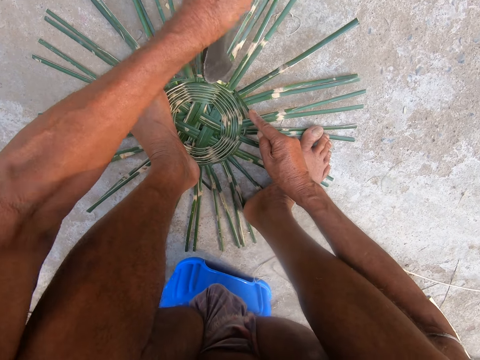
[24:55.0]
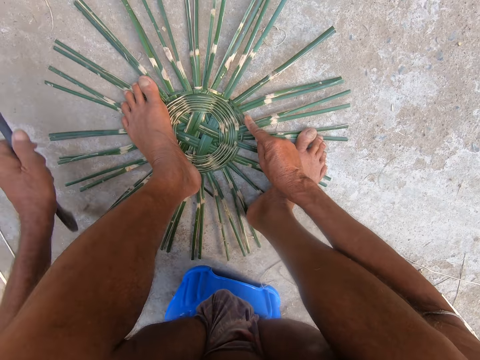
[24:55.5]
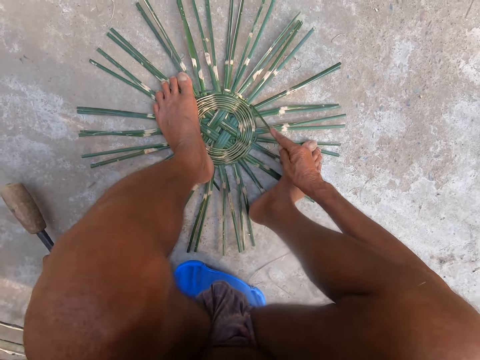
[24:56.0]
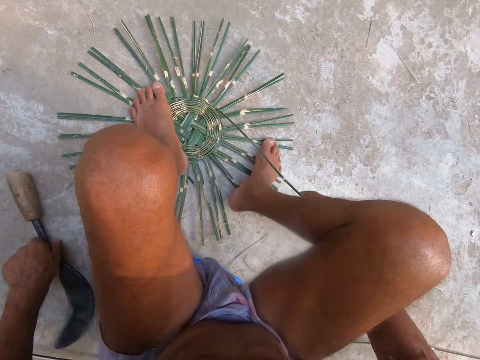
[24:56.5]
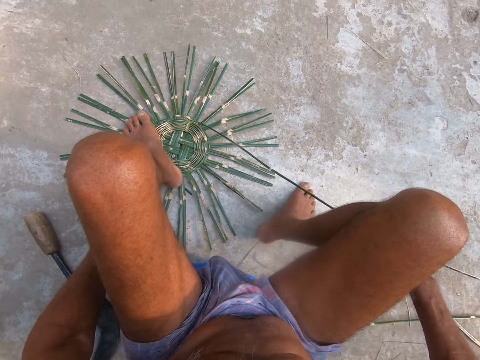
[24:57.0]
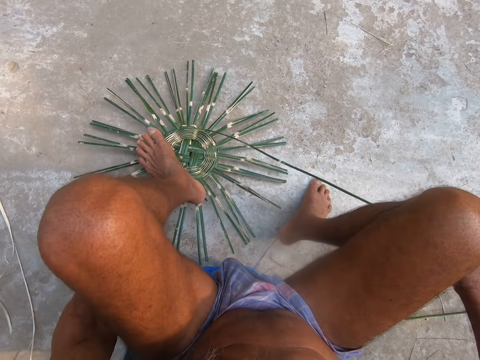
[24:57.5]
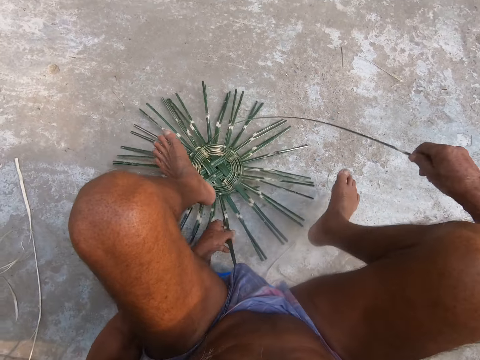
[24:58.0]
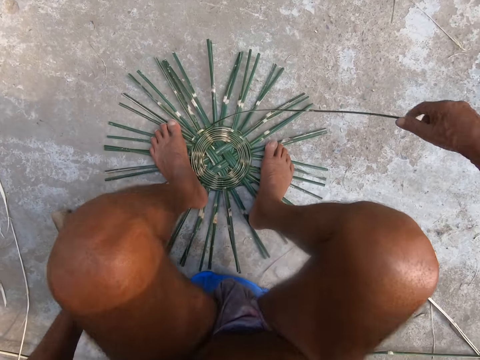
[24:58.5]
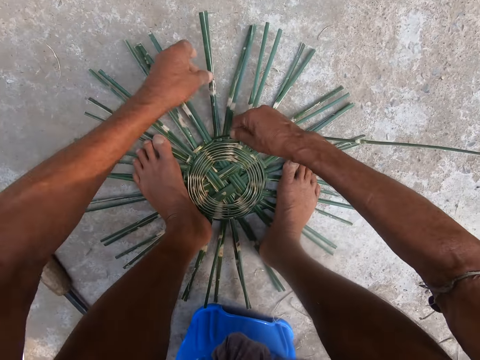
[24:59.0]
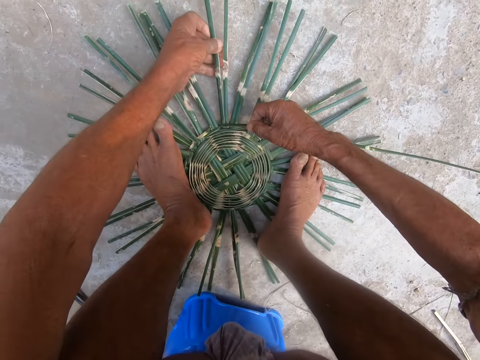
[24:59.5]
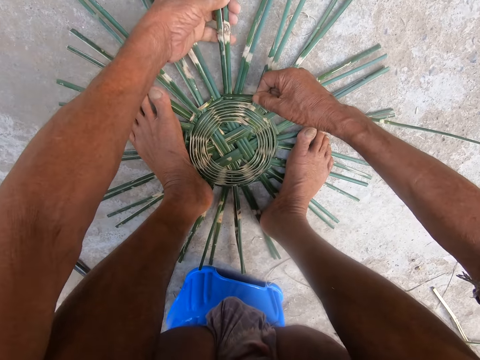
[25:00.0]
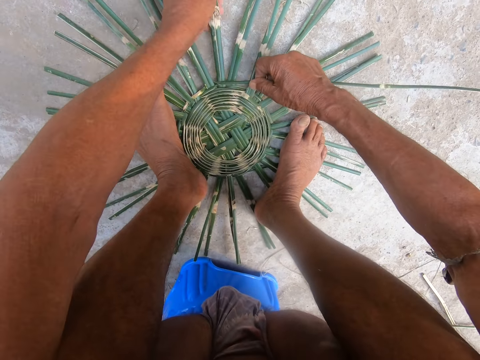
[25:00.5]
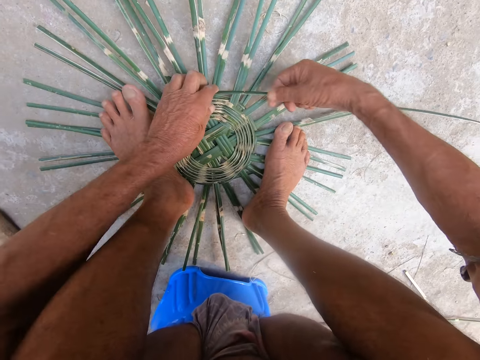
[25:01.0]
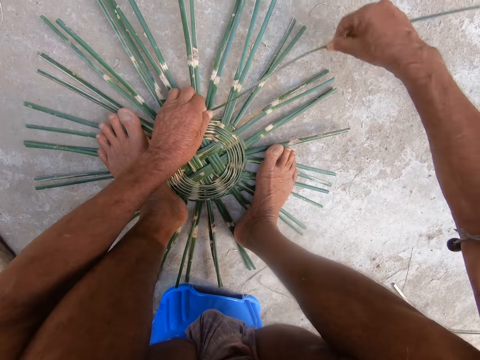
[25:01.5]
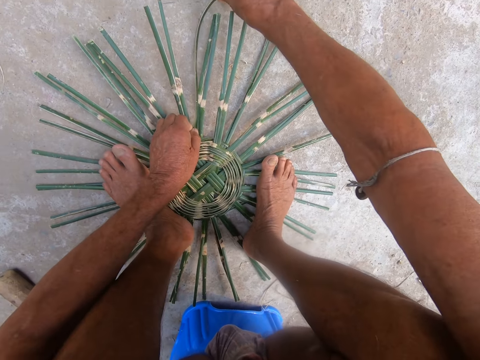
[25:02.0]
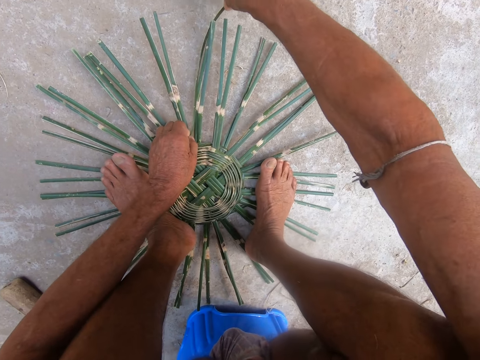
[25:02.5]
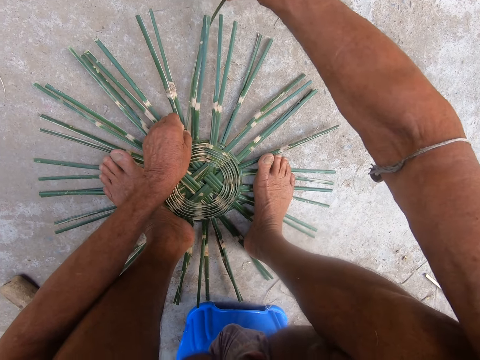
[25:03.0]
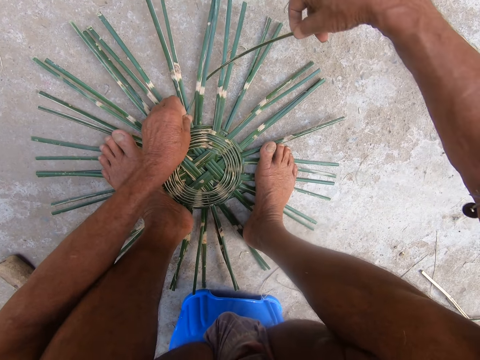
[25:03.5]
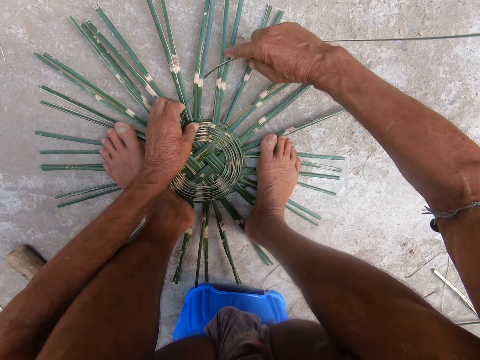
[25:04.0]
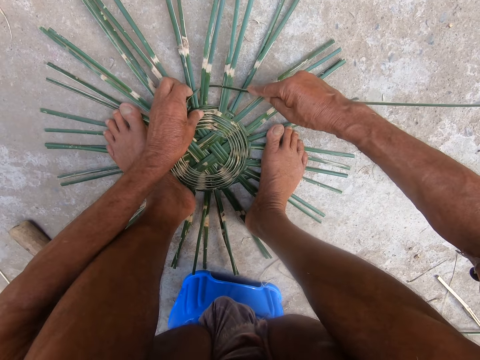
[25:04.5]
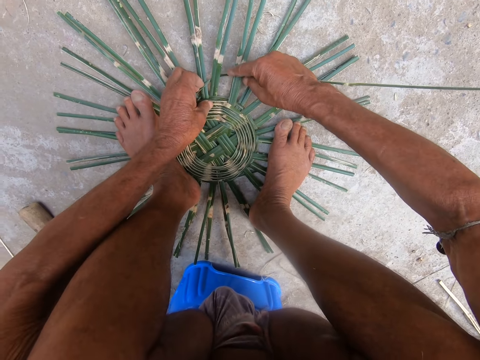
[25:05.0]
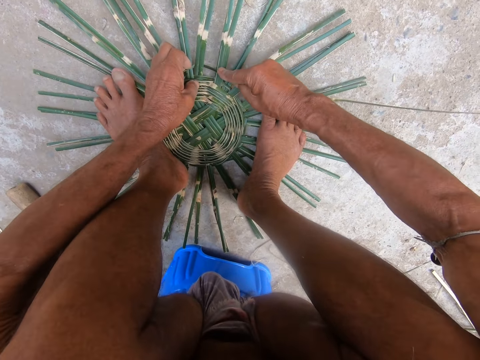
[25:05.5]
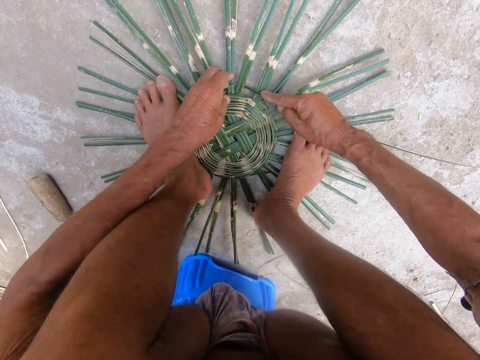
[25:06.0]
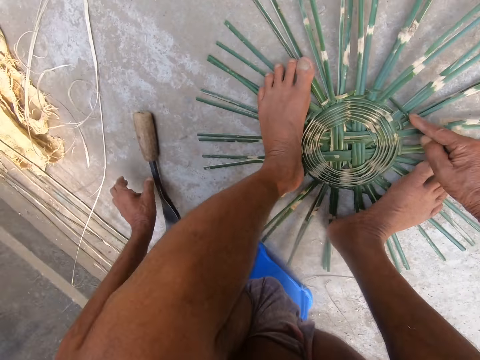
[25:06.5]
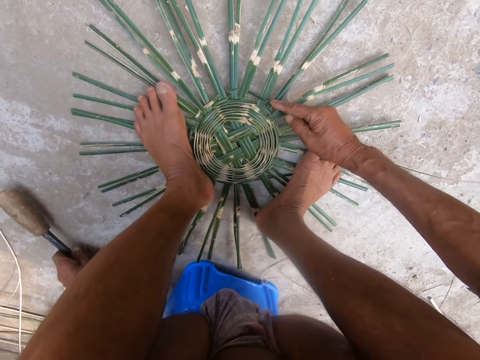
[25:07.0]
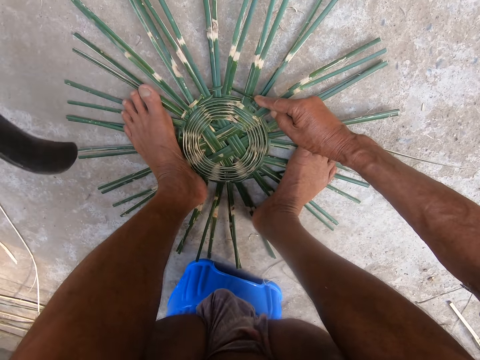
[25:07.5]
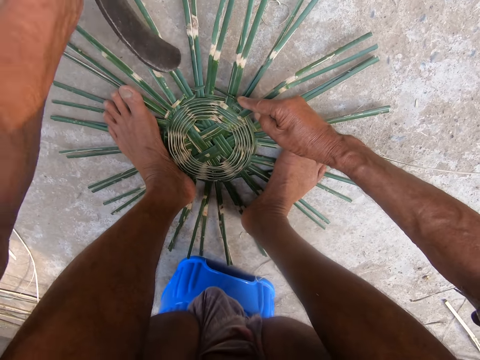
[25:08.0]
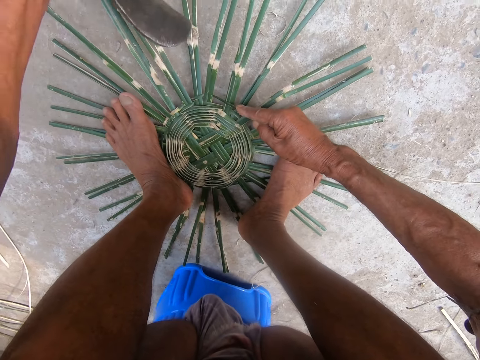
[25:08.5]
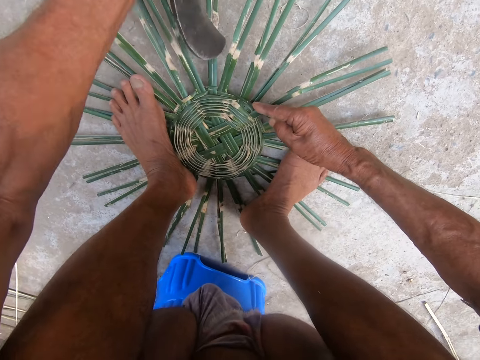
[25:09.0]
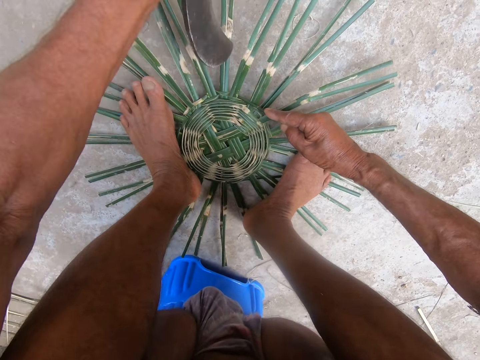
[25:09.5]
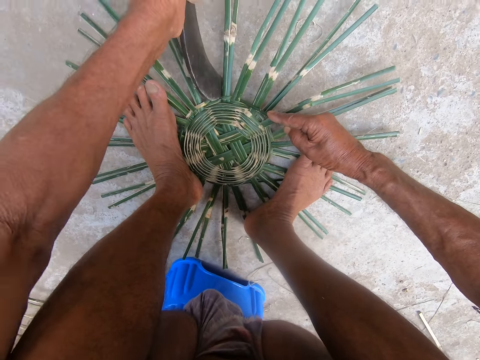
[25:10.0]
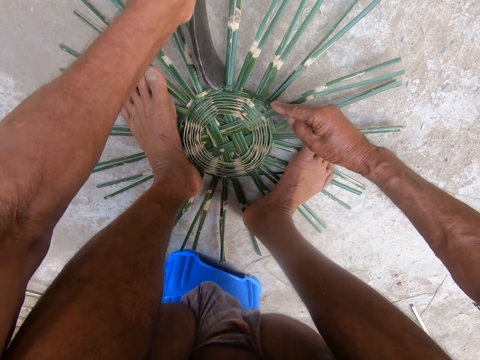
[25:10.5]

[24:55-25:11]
The camera wearer drops the sickle or knife on the ground with his left hand. He stretches the reed with a hand. He lifts the weaved wickers from the ground with his left hand. He aligns the reed with a hand. He drops the weaved wickers on the ground with his left hand. He adjusts the wickers on the ground with his hands. He weaves the wickers on the ground with his hands. He picks the sickle from the ground with his left hand. He uses the sickle on the weaved wickers on the ground with his left hand. He aligns the reeds with the knife.

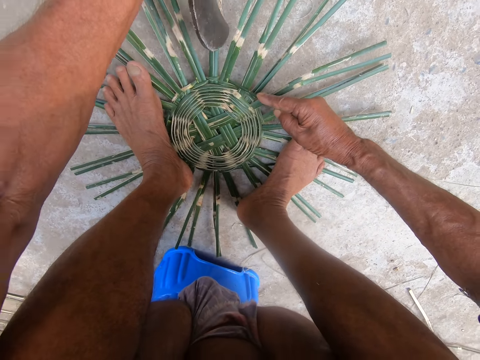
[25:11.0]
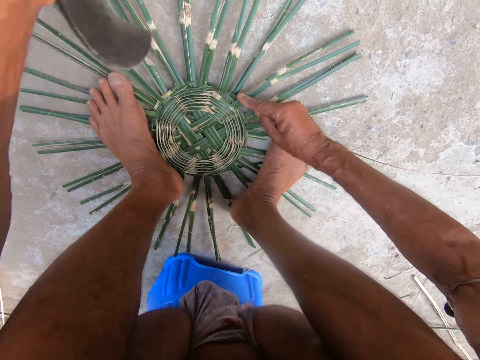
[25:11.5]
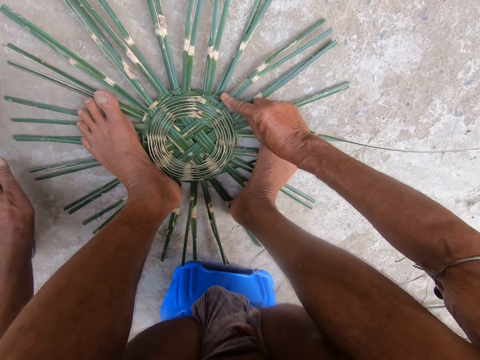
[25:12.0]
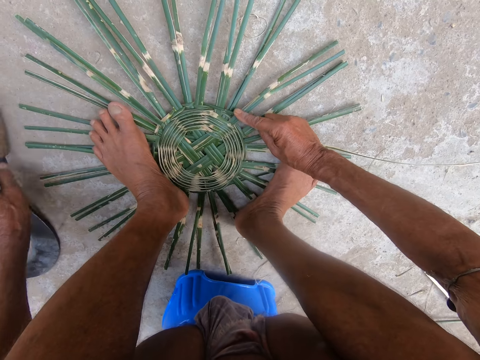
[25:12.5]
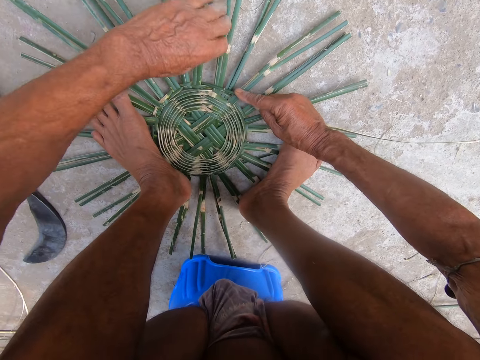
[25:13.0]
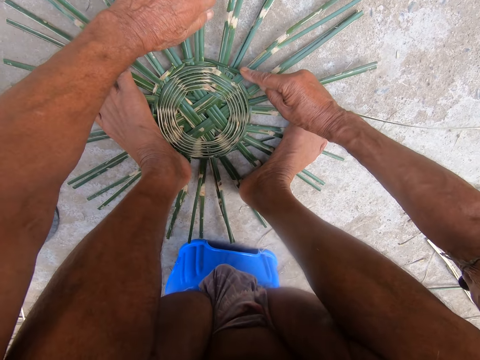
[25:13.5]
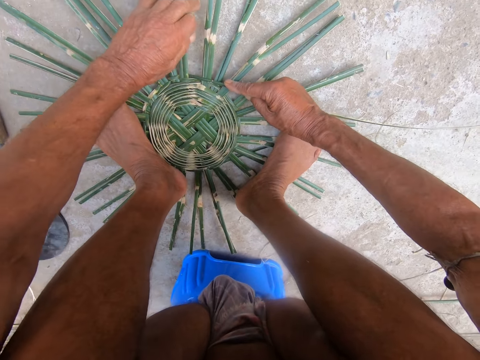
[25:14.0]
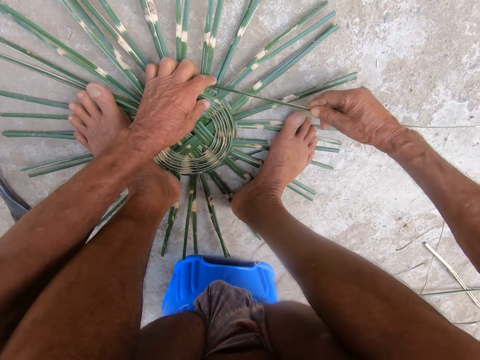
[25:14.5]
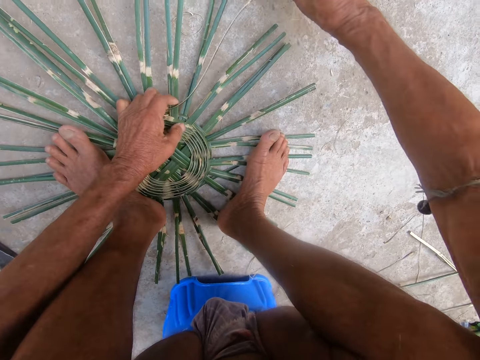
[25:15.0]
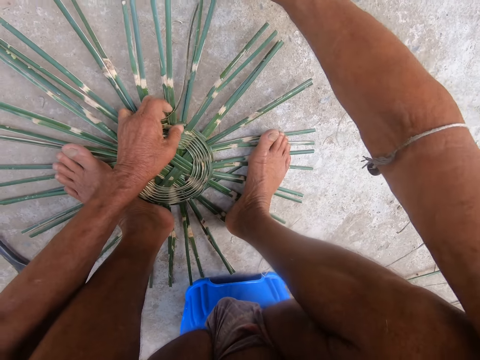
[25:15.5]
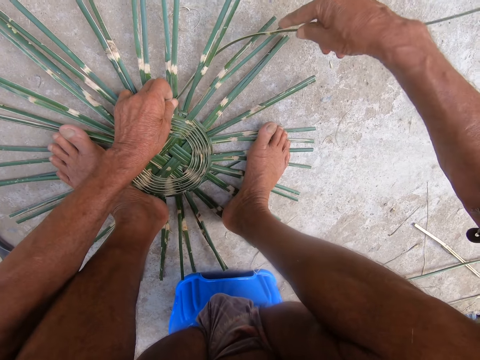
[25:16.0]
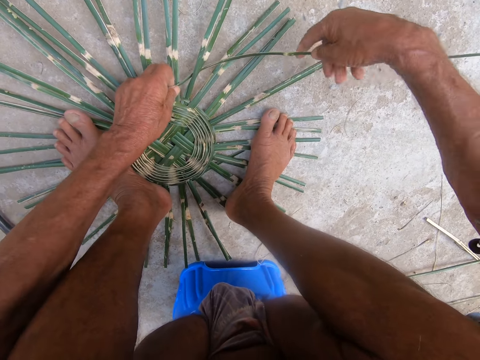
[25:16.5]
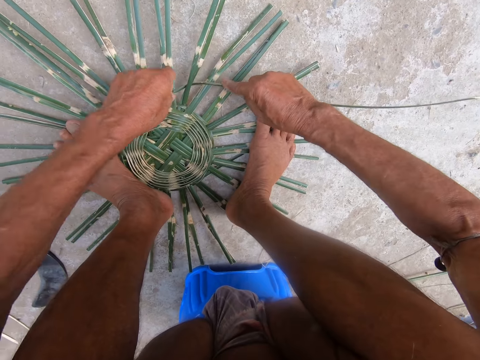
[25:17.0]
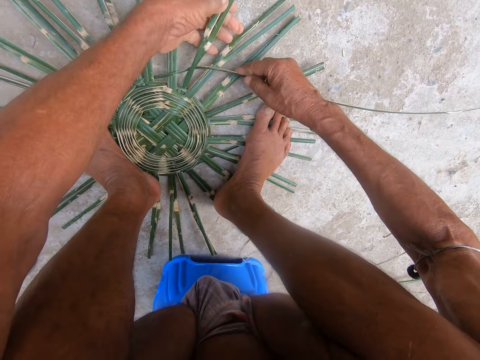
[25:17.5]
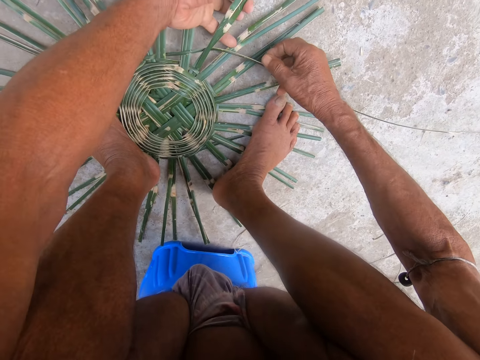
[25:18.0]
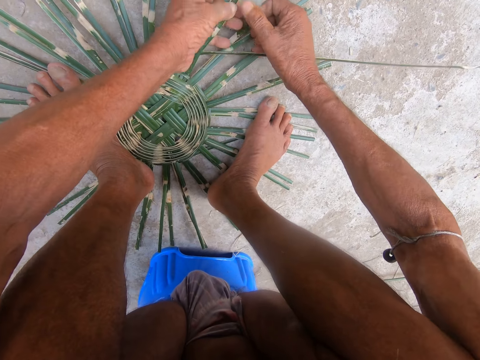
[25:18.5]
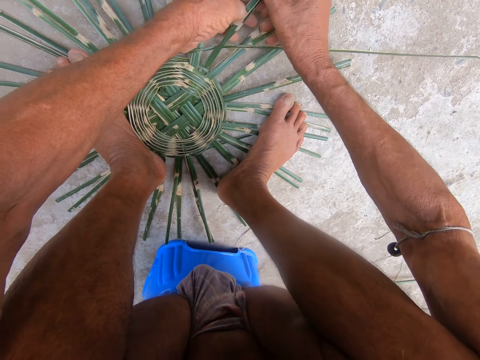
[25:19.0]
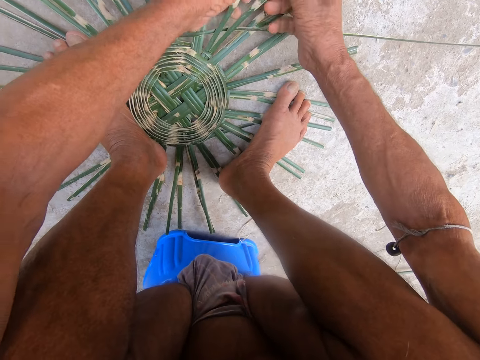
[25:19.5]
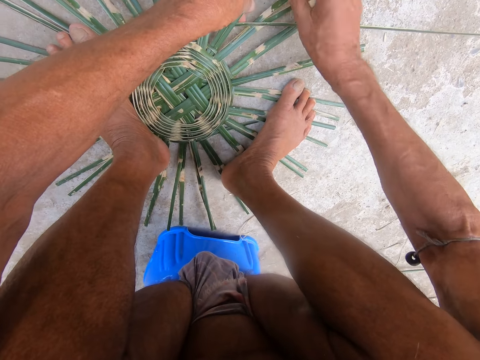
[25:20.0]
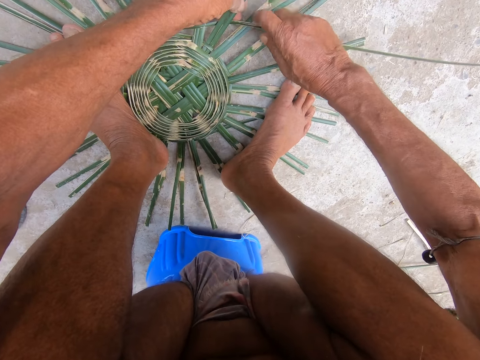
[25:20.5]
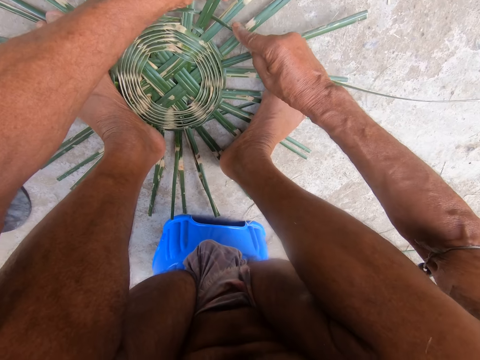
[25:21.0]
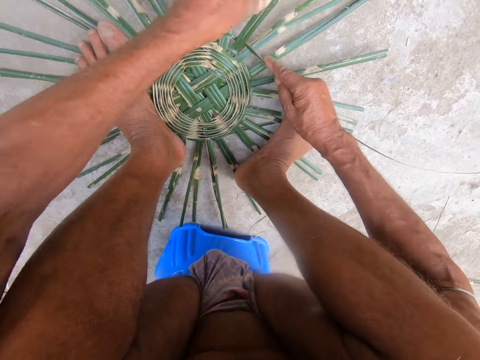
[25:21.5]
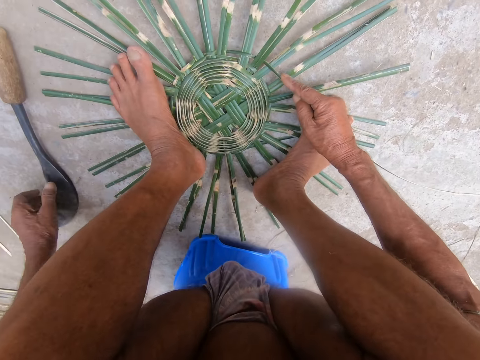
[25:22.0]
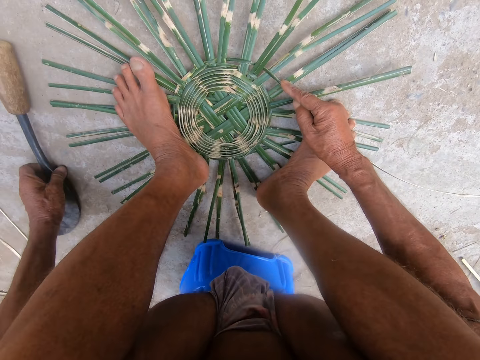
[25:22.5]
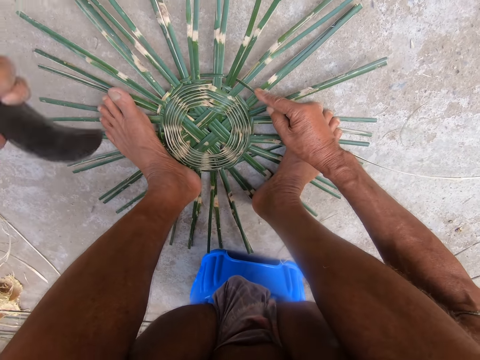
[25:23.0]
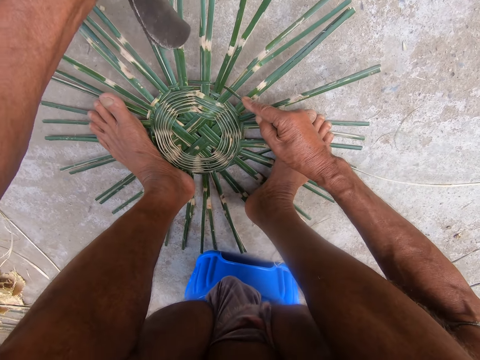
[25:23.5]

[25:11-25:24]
The camera wearer drops the sickle on the ground with his left hand. He adjusts the wickers on the ground with his hands. He weaves the wickers on the ground with his hands. He picks the sickle from the ground with his left hand.
